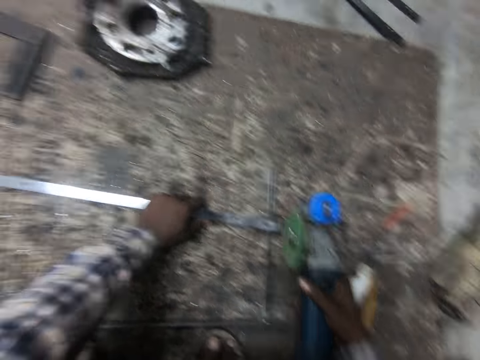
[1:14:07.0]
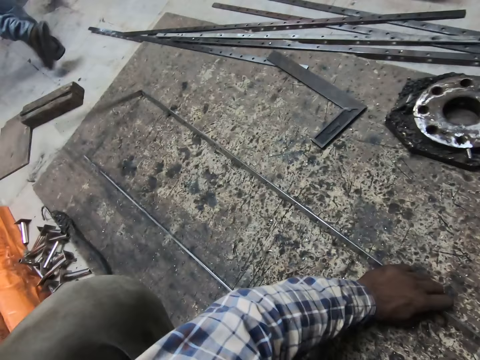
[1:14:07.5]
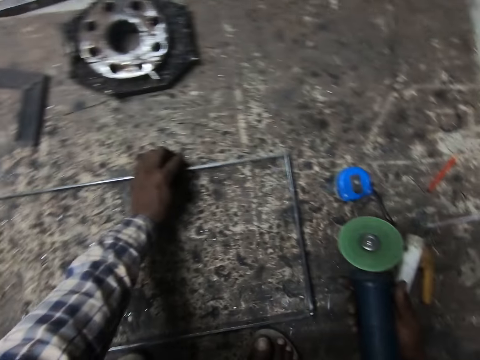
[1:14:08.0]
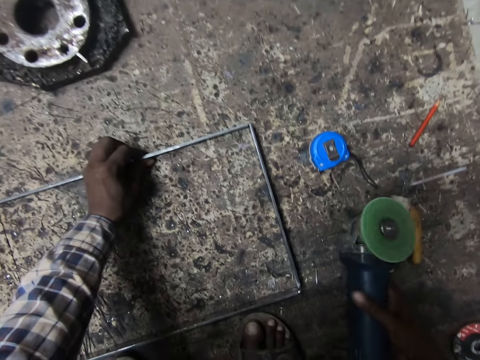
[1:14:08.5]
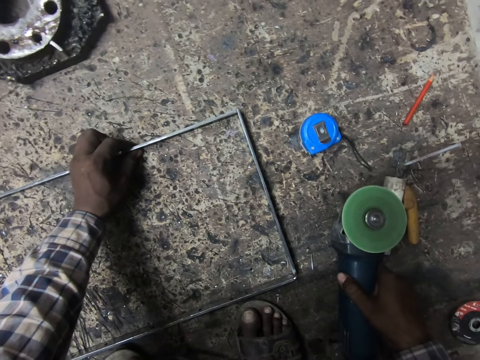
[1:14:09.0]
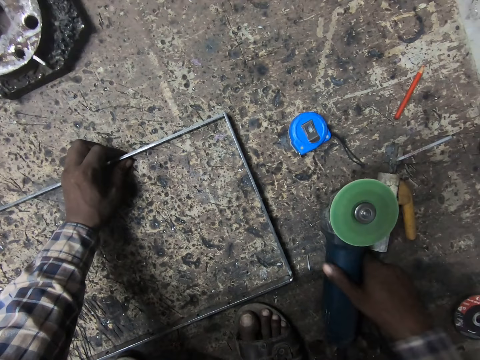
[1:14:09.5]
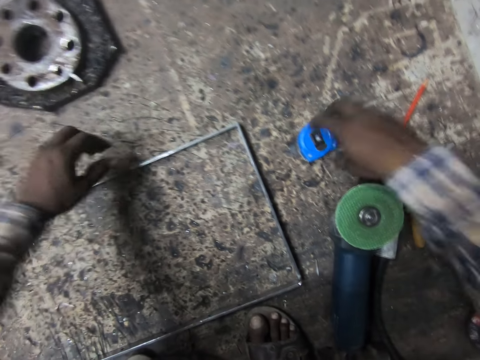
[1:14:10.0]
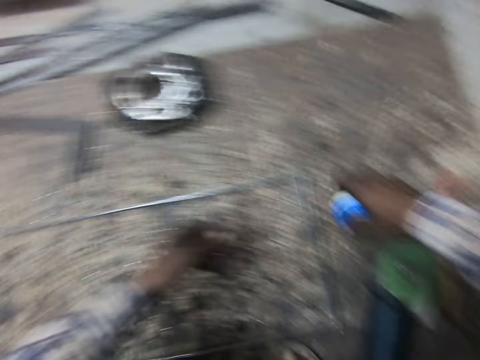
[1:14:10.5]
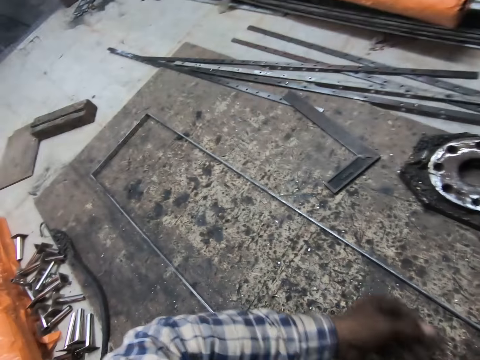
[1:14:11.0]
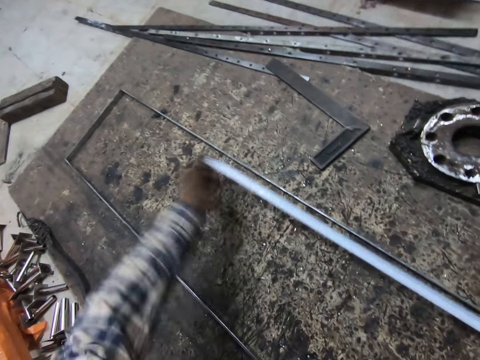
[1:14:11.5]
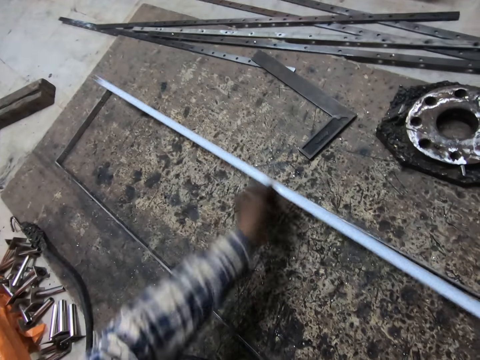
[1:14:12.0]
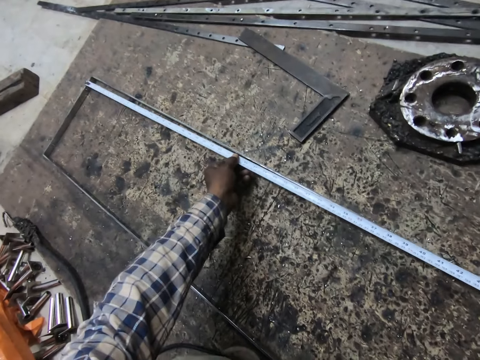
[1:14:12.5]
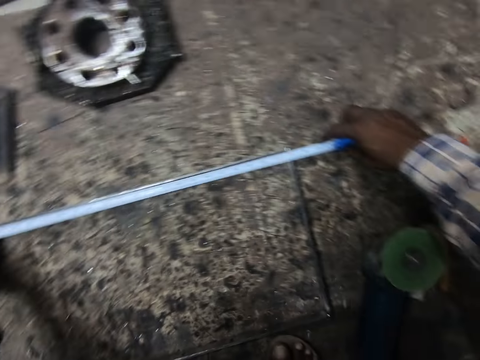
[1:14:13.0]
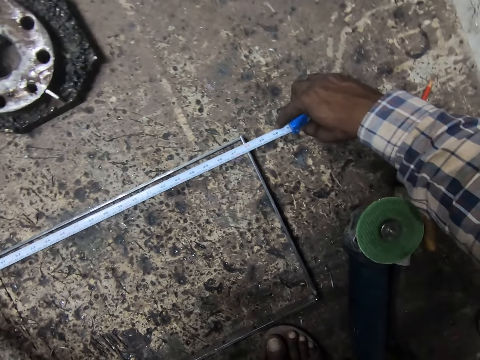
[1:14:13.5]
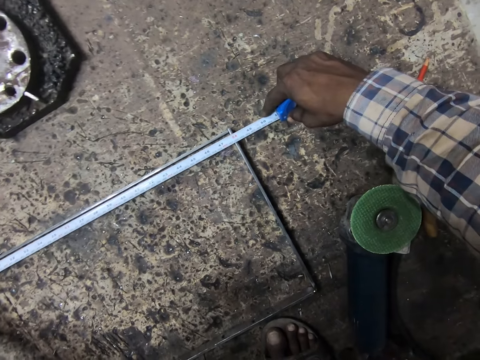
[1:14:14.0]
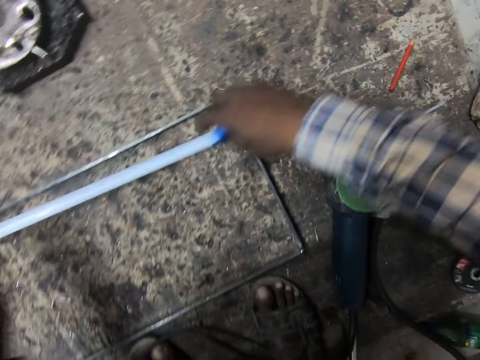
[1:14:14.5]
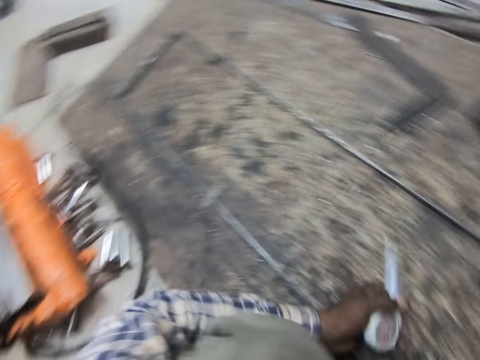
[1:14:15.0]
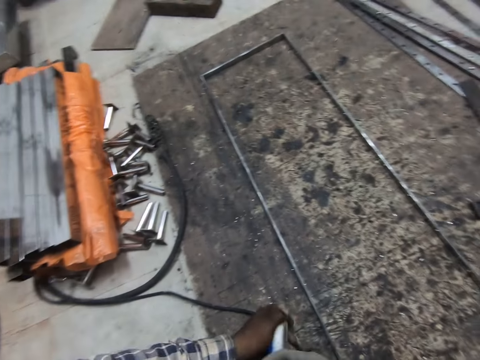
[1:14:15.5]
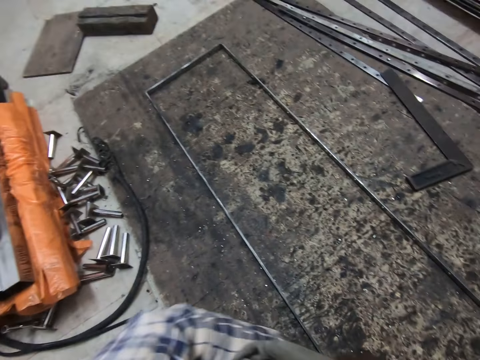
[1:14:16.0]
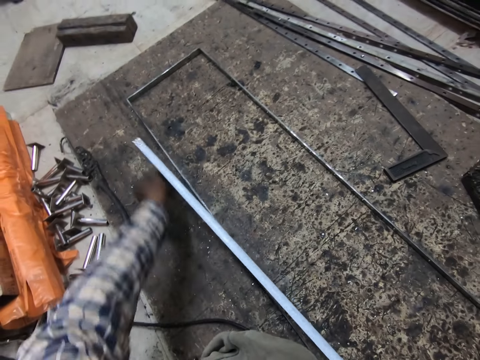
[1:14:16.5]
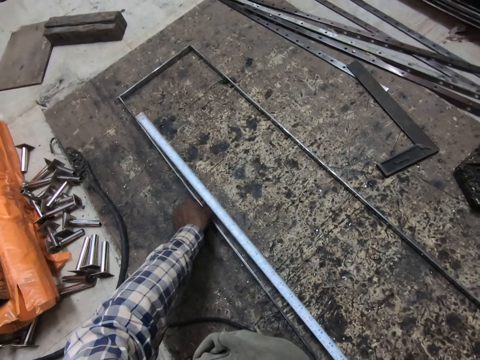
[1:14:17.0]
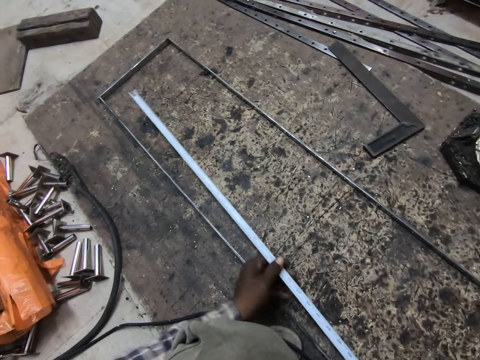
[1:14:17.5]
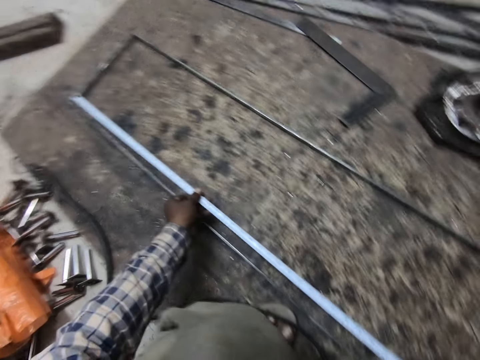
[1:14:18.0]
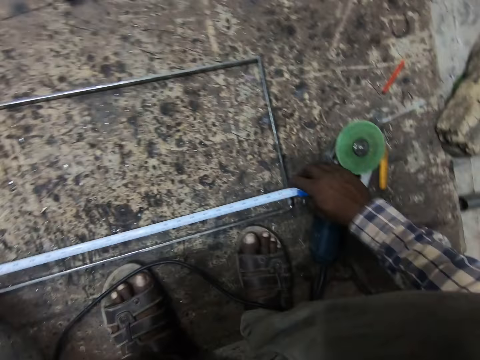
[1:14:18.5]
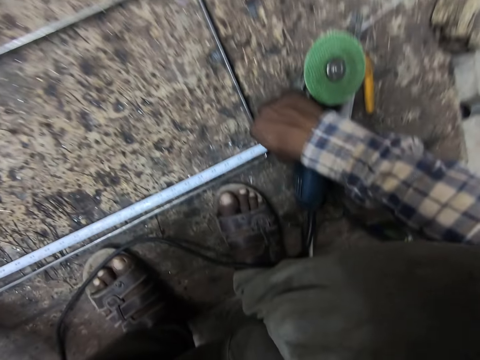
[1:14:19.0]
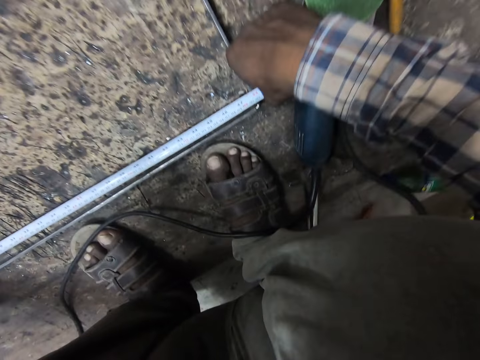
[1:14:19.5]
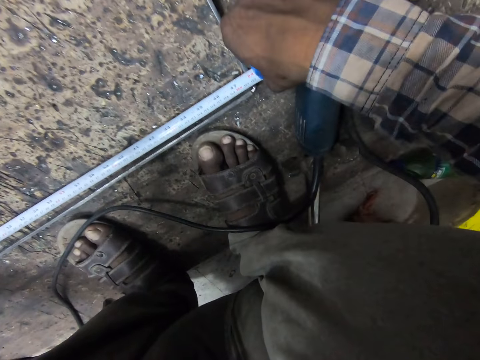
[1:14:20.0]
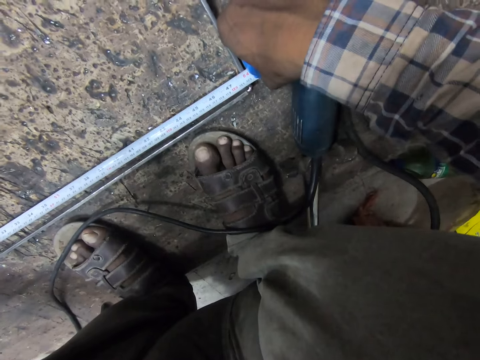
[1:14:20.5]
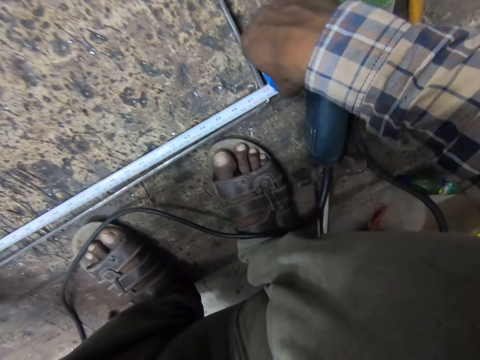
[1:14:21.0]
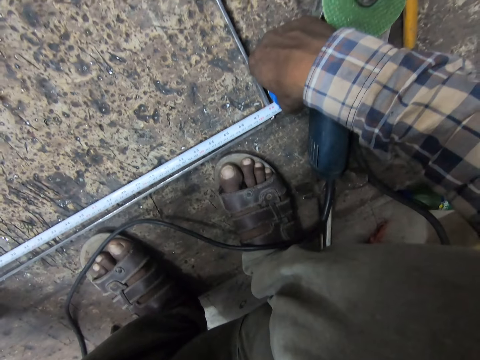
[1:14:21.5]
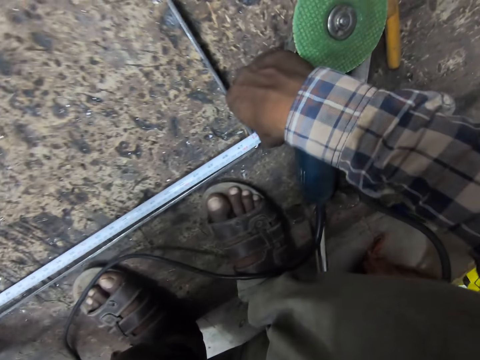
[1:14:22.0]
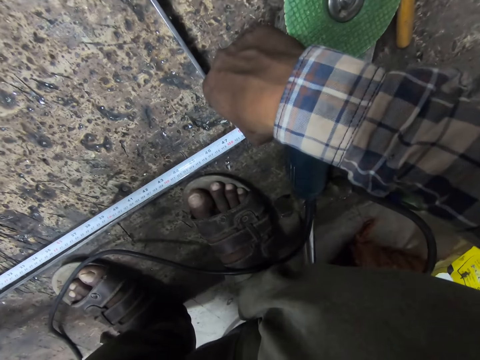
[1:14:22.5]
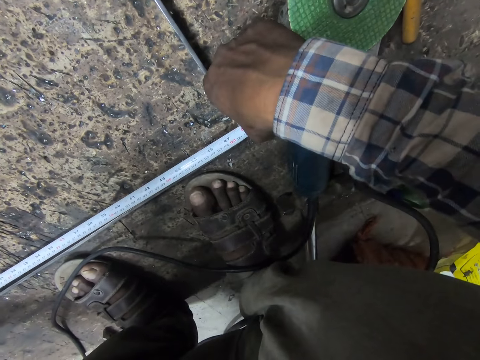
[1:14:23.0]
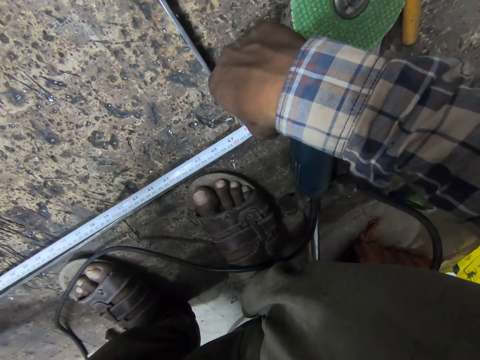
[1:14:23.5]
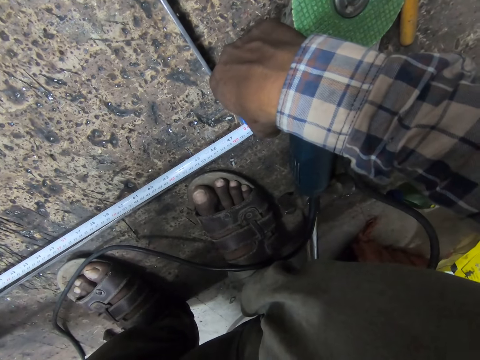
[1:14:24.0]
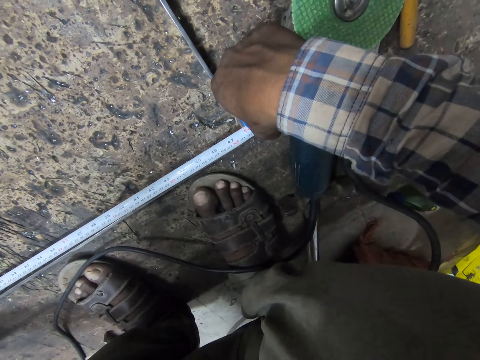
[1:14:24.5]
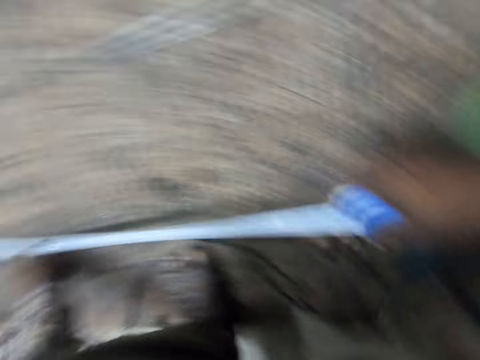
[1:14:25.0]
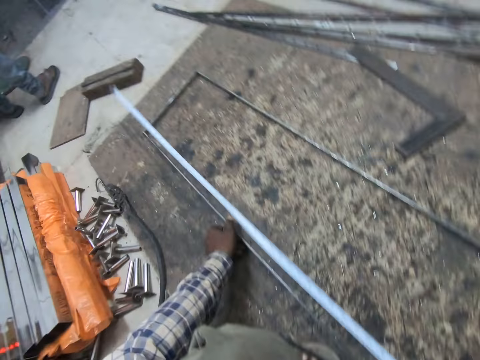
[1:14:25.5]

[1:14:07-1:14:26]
The camera wearer turns the metal. He drops the angle grinder on the floor with his right hand. He moves the metal. He removes his left hand from the welded metal. He picks up the measuring tape with his right hand. He pulls out the tape rule from the measuring tape. He measures the welded metals with the measuring tape. He puts the tape measure on the metal. He holds the tape measure with the other hand and pulls the tape measure. He holds the metal and removes a hand from the metal. He holds the tape measure, puts the tape measure on the metal and lifts the tape measure.

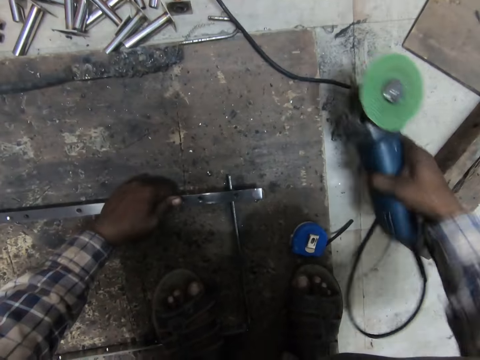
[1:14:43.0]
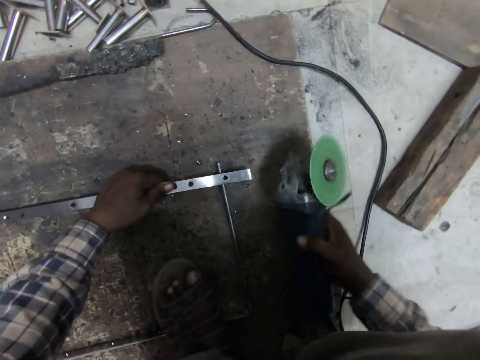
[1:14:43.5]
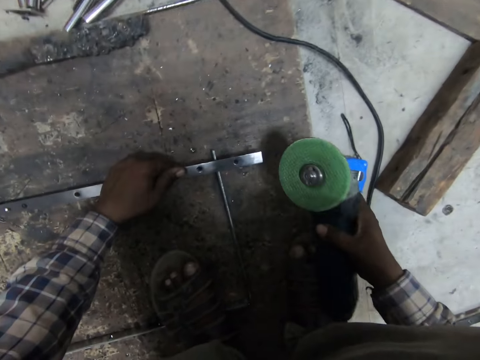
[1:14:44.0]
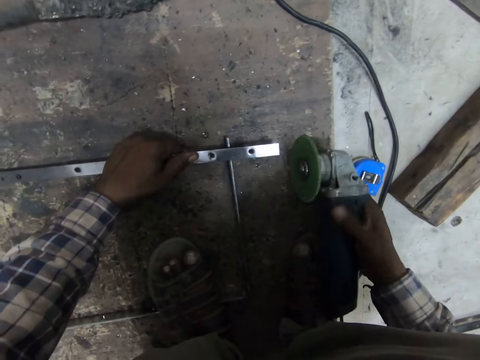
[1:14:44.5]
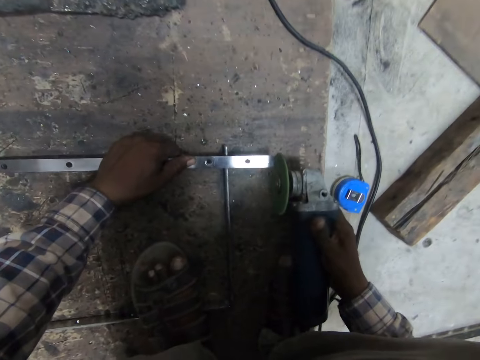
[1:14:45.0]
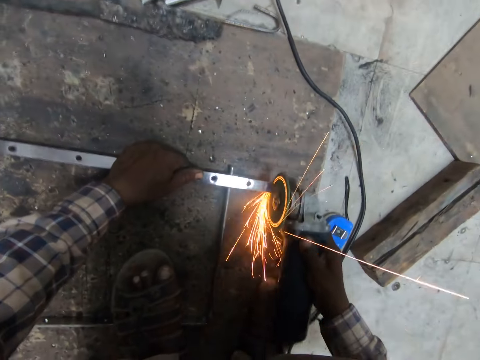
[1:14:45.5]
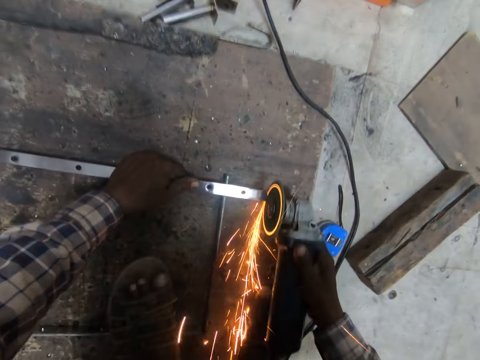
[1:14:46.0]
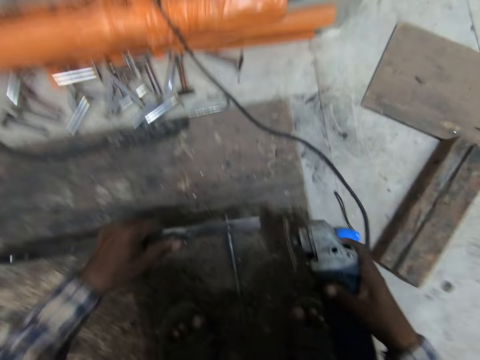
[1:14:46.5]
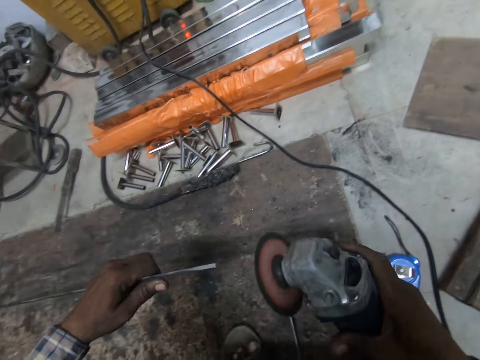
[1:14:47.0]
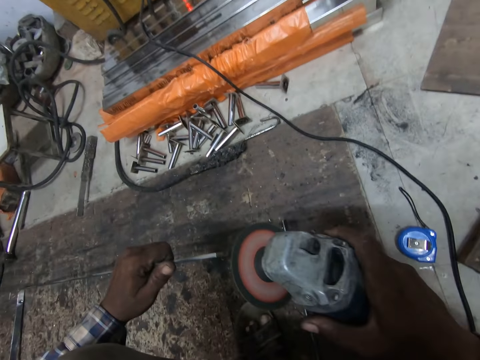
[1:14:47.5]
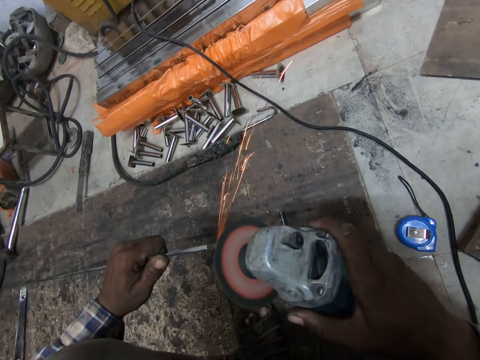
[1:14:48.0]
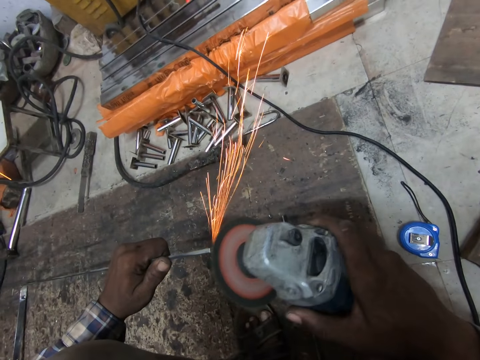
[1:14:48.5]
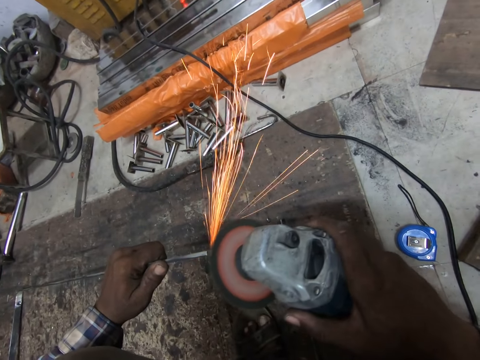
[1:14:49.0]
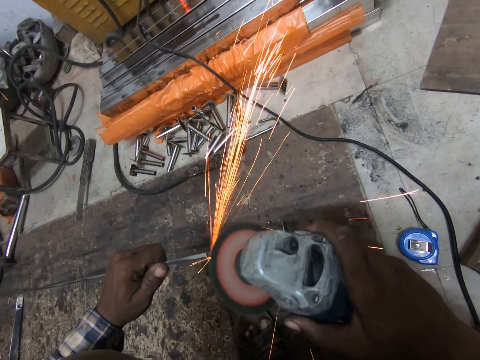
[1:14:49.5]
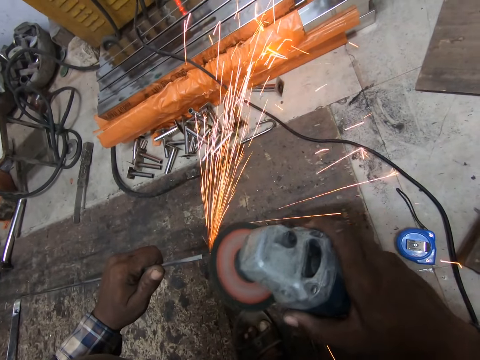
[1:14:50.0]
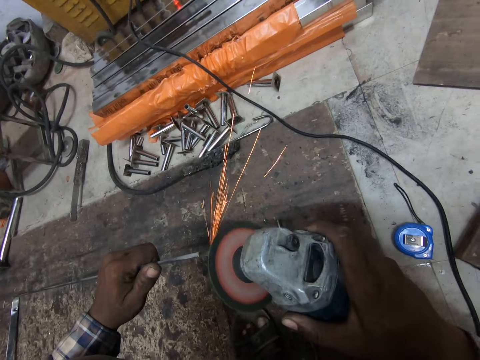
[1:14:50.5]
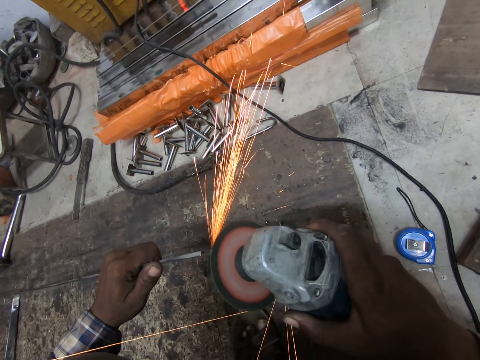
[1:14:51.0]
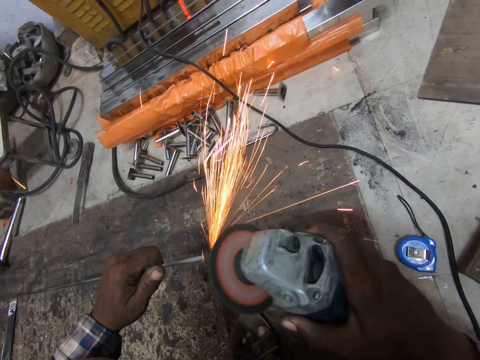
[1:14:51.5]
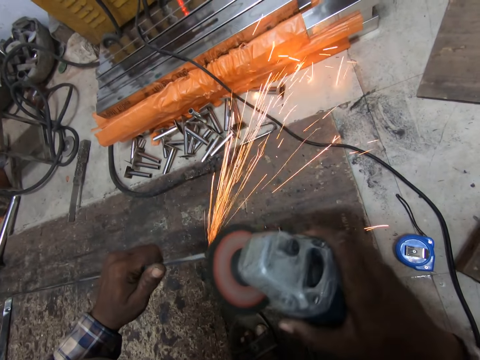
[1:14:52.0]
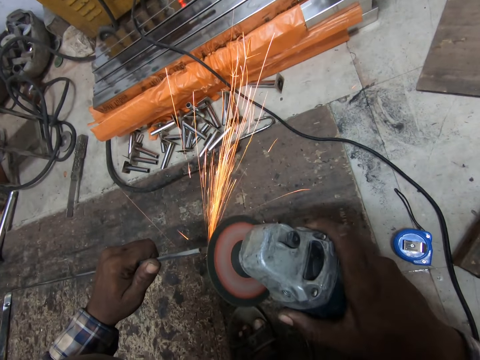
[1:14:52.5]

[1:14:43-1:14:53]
The camera wearer moves the metal. He picks up the angle grinder or metal grinder from the floor with his right hand. He moves the tape measure and switches the metal grinder. He polishes the edge of the welded metal with the angle grinder. He grinds the metal, lifts the metal, moves the metal grinder and grinds the metal.
